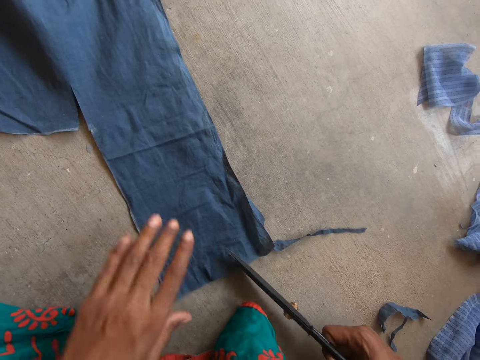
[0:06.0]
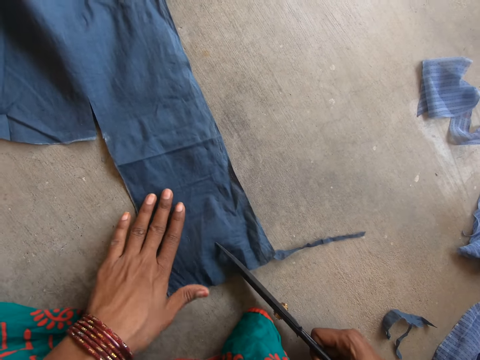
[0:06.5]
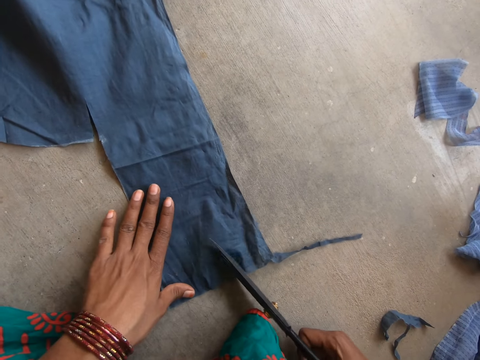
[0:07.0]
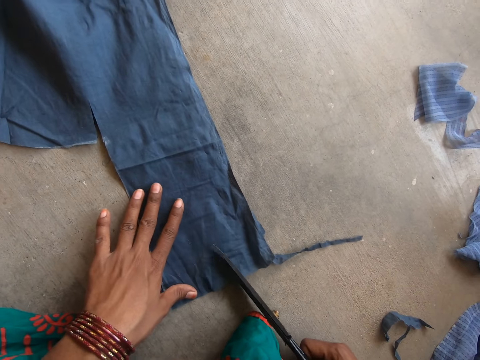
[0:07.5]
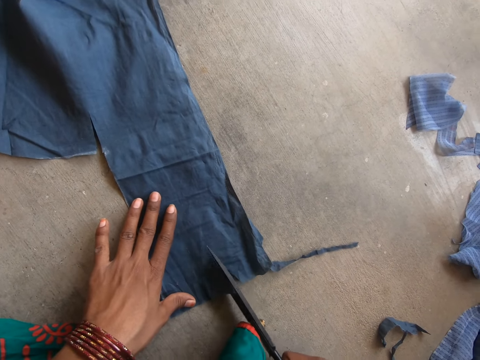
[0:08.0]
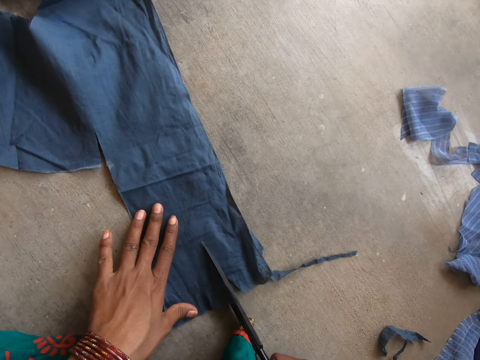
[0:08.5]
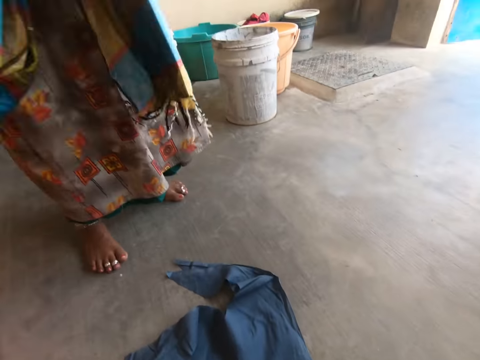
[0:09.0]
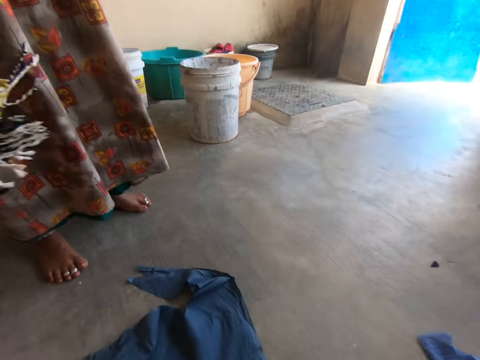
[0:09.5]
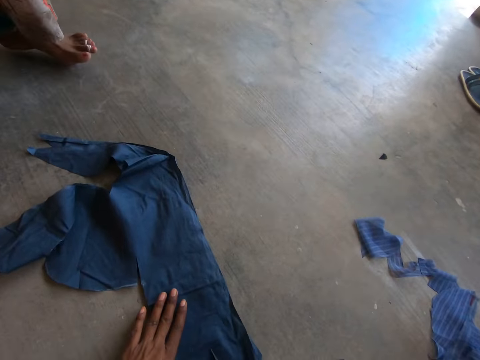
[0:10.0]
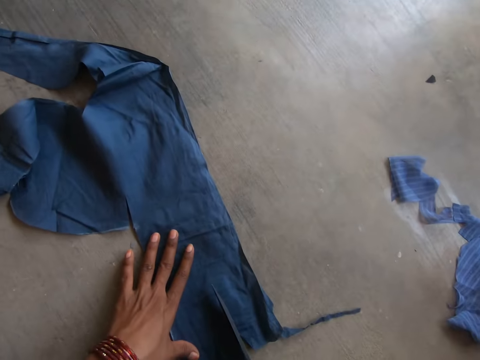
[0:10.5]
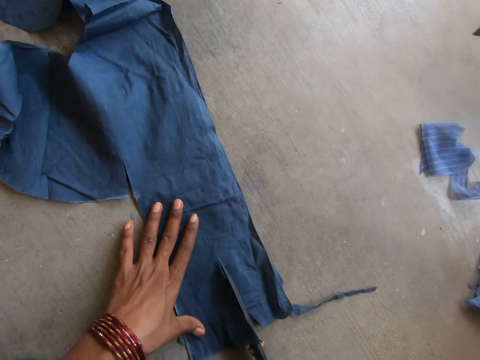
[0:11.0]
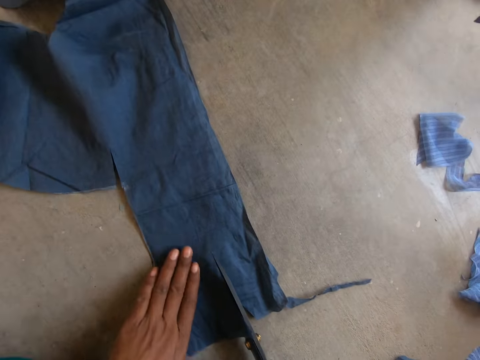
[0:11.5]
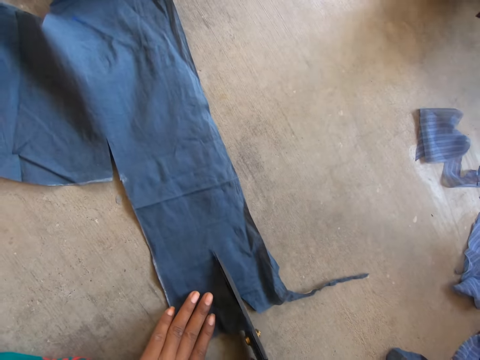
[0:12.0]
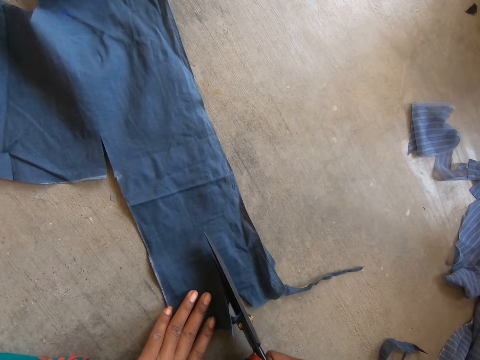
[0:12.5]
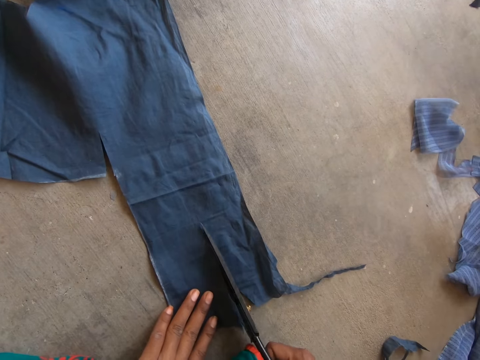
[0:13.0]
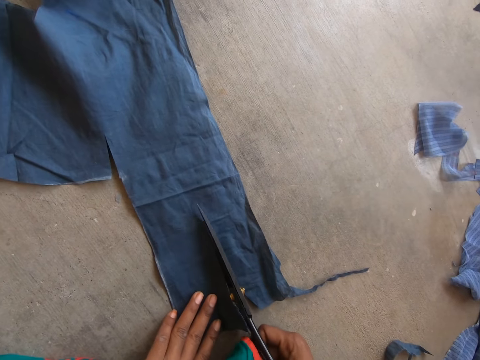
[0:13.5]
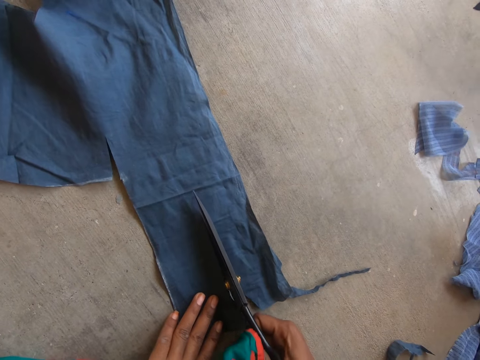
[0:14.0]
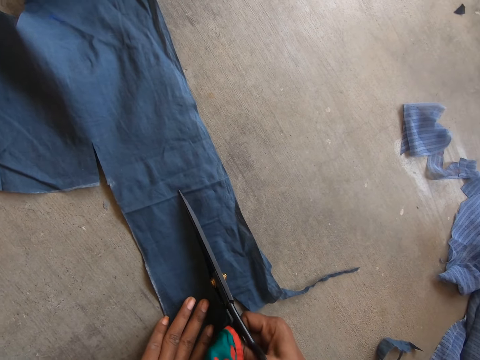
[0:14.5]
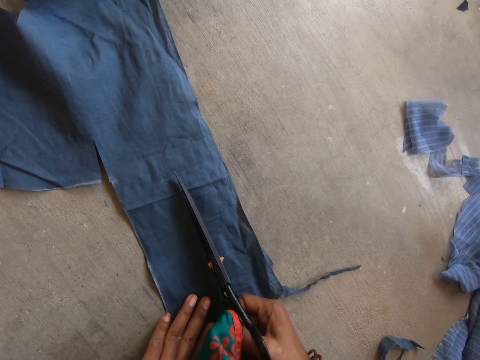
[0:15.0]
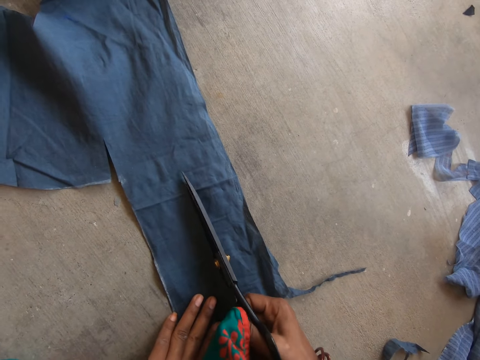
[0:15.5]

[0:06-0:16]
The camera wearer moves a hand. They cut a cloth with scissors. They look at a woman. They place a hand on the cloth. They move a hand. They cut the cloth with the scissors.

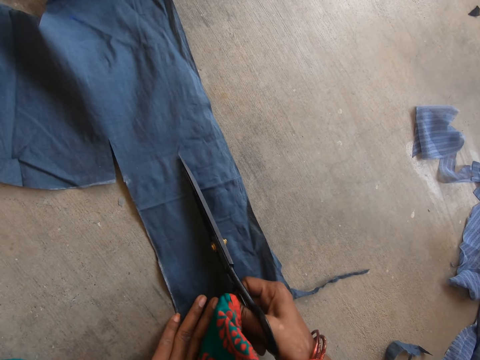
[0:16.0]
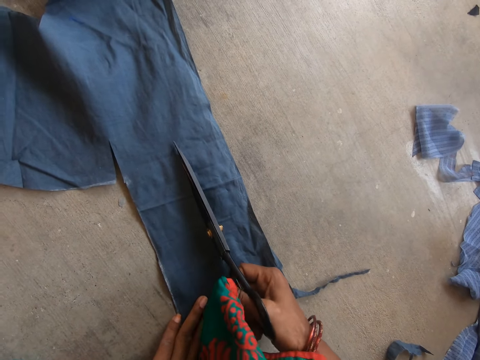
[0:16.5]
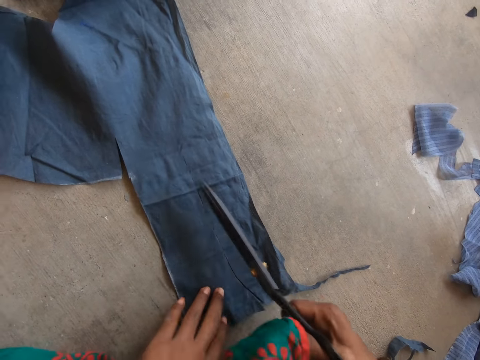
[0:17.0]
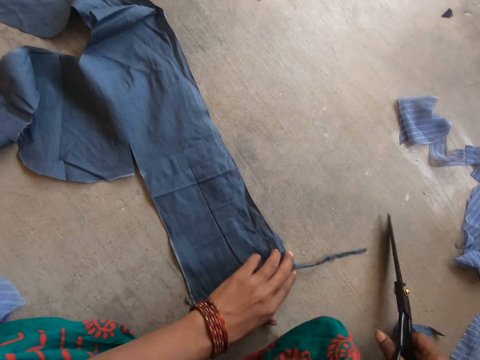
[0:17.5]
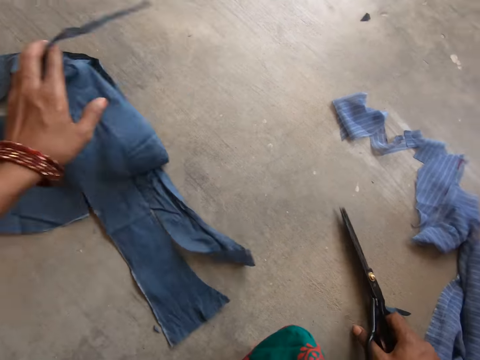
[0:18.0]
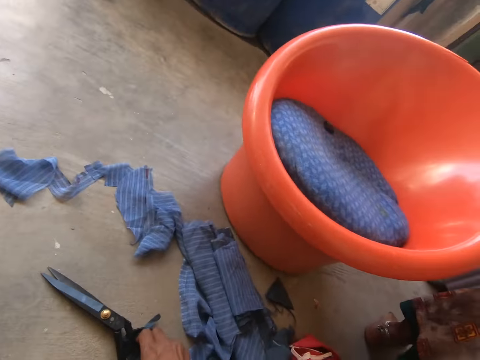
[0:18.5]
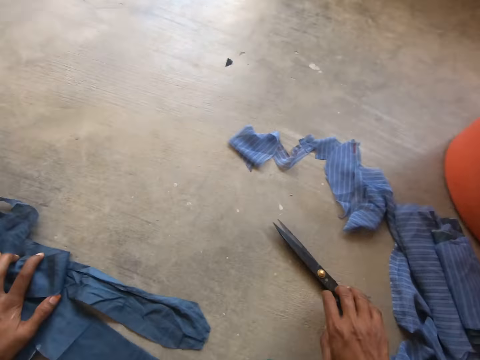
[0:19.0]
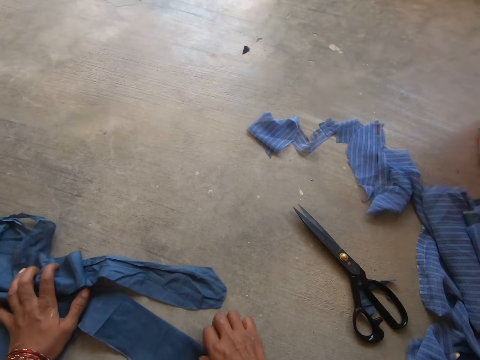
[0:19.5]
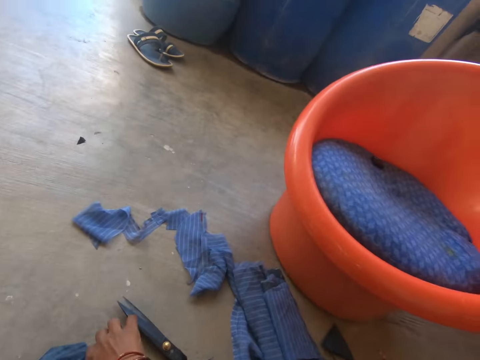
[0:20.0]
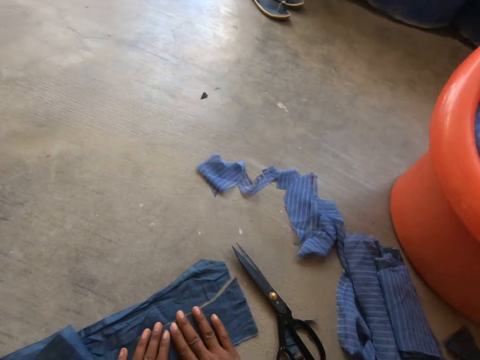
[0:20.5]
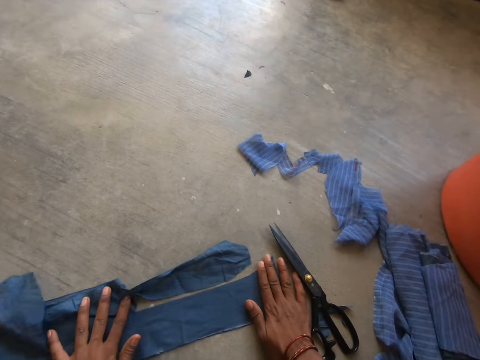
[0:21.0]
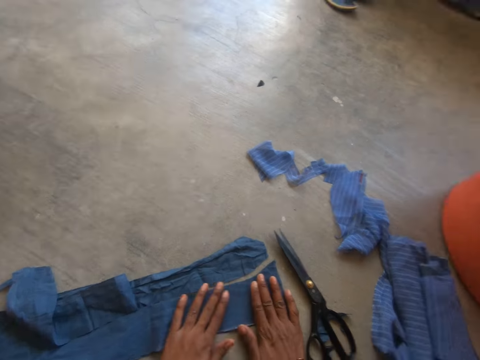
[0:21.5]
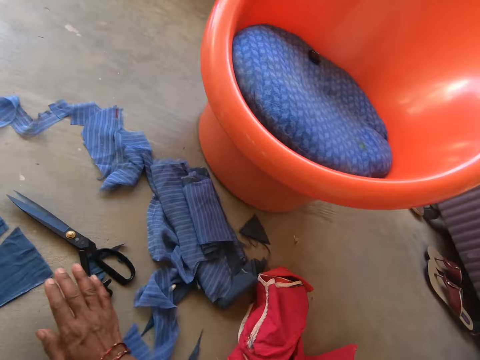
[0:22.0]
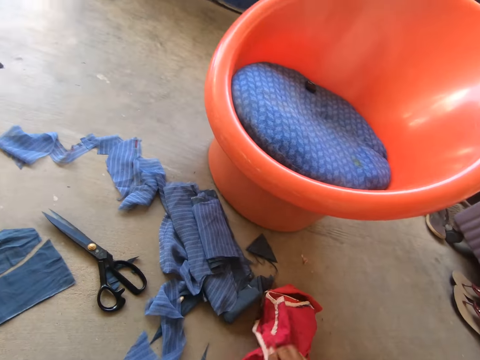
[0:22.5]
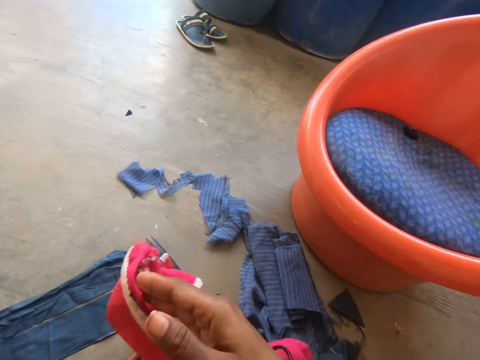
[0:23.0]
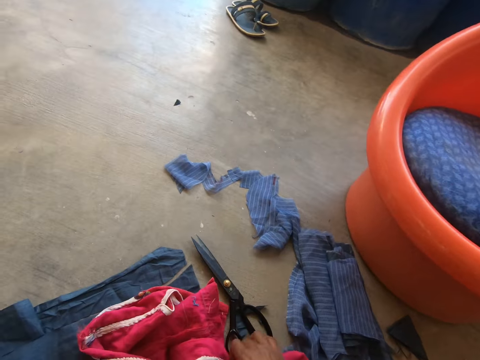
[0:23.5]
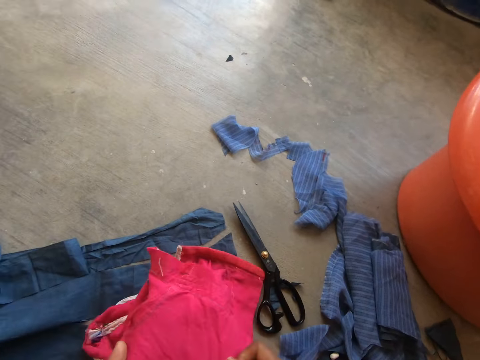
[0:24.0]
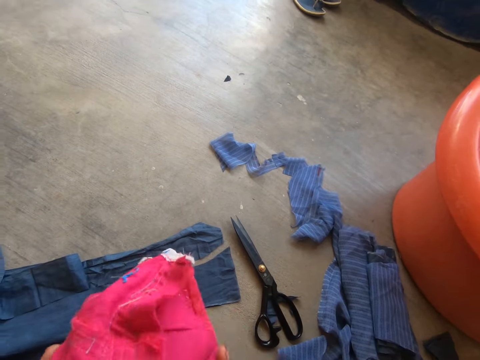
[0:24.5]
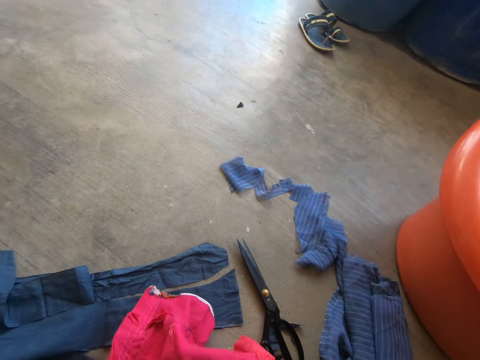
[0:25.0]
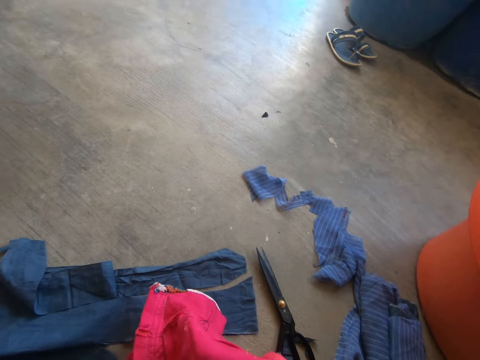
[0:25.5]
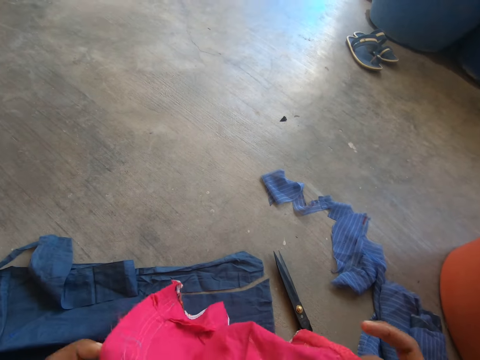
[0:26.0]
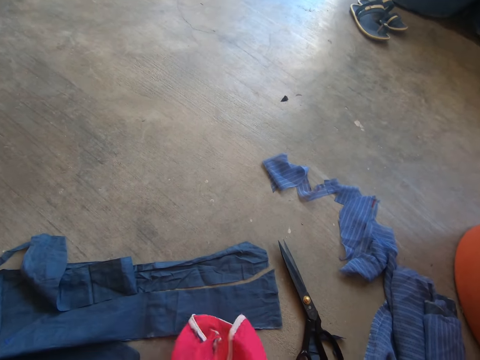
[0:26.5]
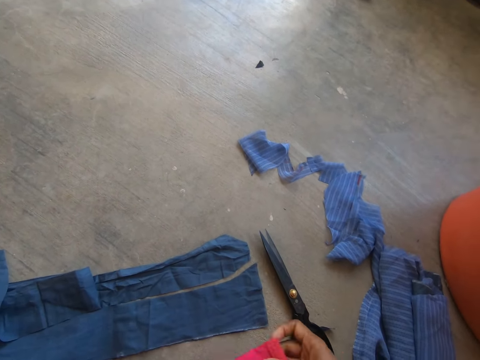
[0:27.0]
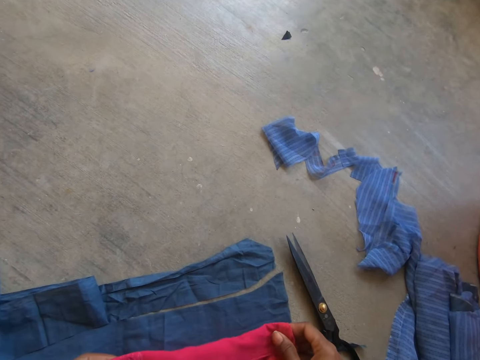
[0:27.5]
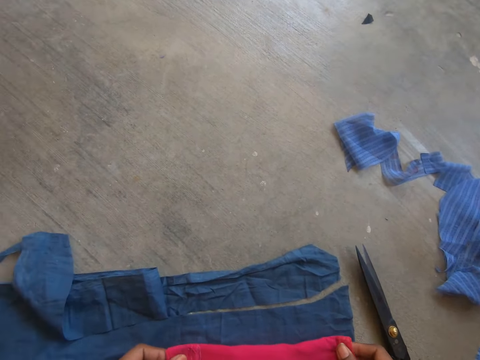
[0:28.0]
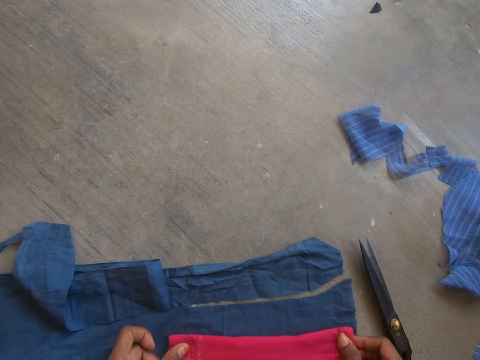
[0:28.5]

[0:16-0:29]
The camera wearer holds a cloth. They lift the cloth. They look at a bucket. They drop the scissors on the floor. They hold the cloth. They look at the bucket. They adjust the cloth. They stretch the cloth. They take the cloth. They drop the cloth on the floor. They turn the cloth. They adjust the cloth.

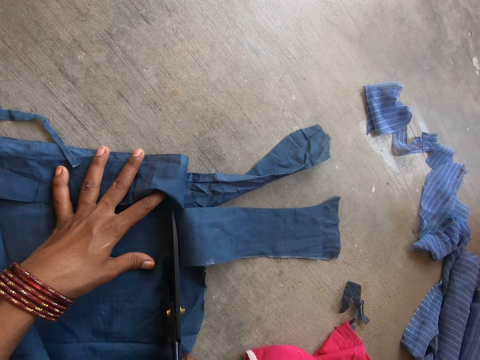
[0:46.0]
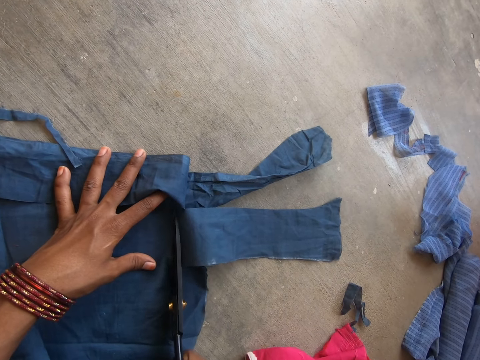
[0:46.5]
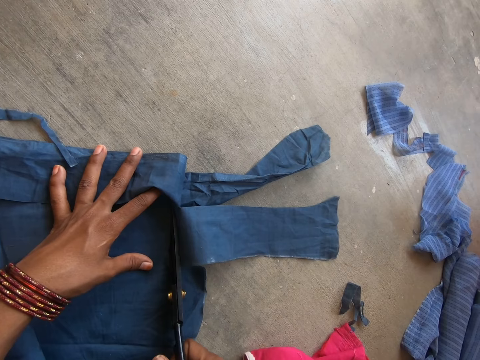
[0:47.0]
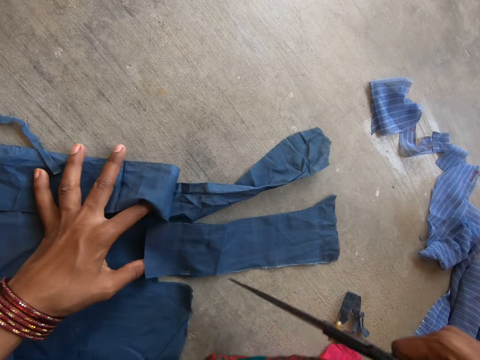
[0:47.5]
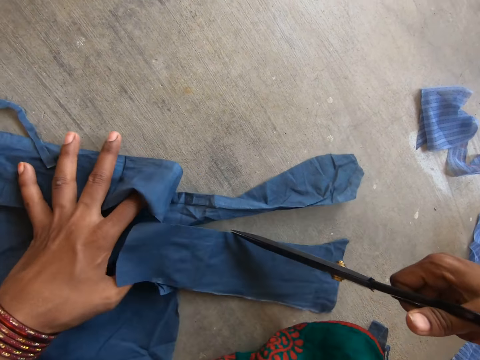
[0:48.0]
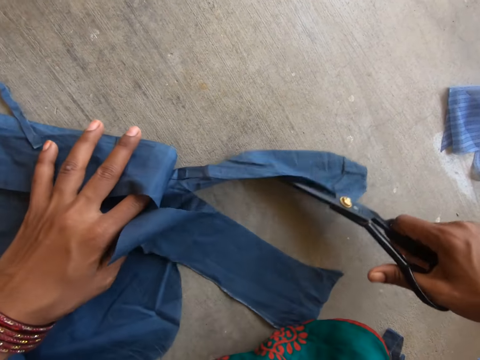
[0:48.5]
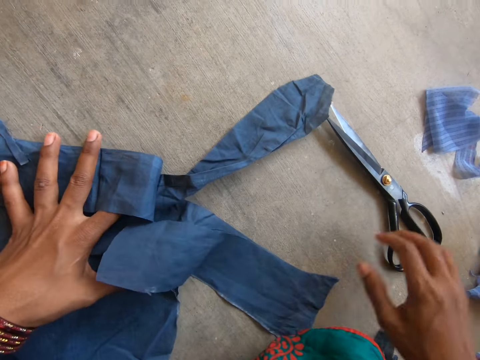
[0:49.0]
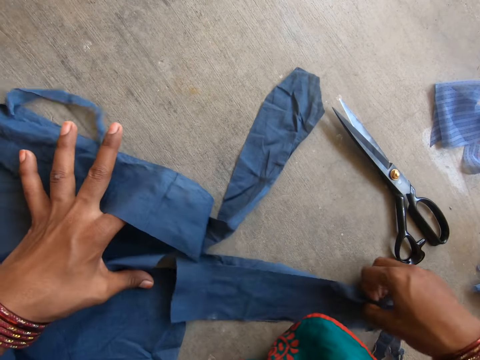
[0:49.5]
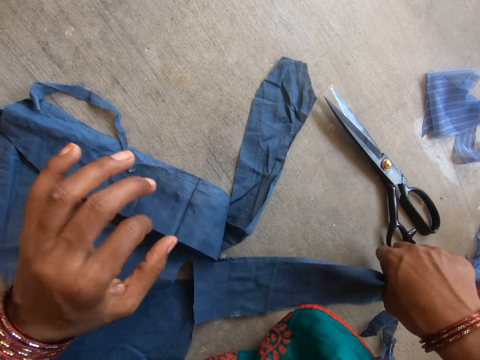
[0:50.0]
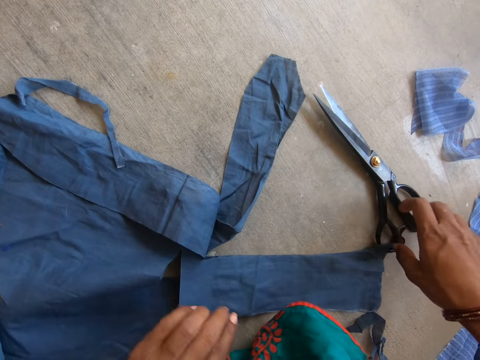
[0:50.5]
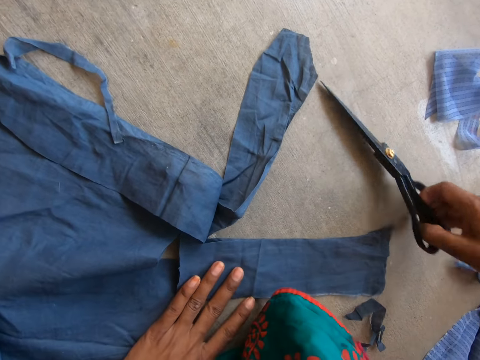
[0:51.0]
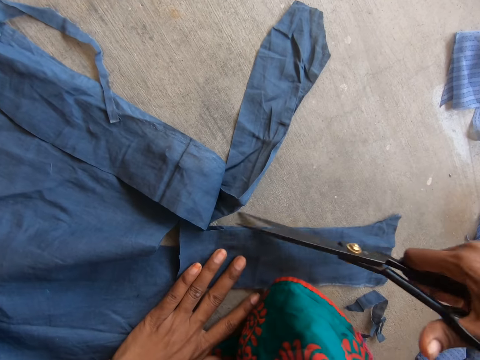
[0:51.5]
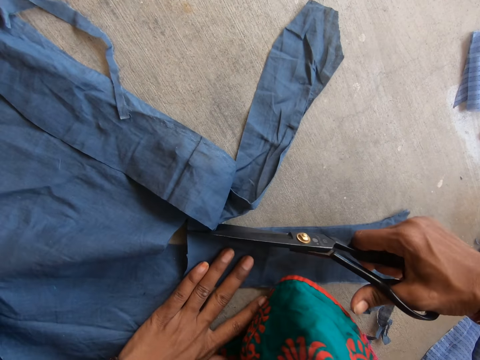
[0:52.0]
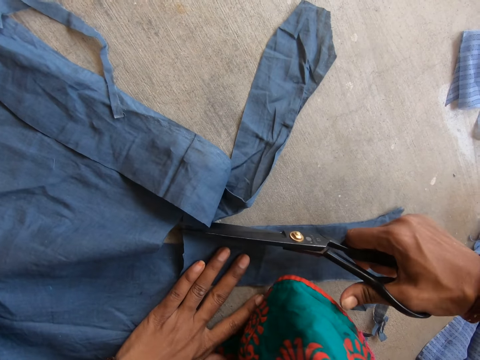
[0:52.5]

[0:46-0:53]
The camera wearer turns the scissors. They pull a cloth. They drop the scissors on the floor. They adjust the cloth. They pull the cloth. They pick up the scissors. They cut the cloth.
